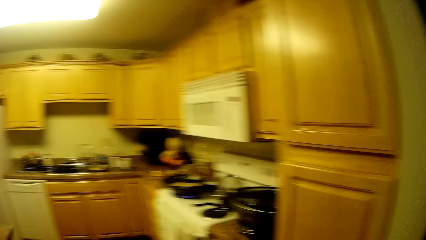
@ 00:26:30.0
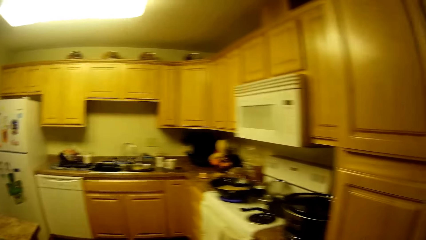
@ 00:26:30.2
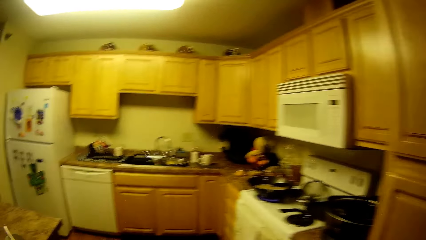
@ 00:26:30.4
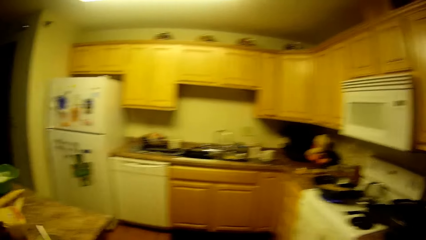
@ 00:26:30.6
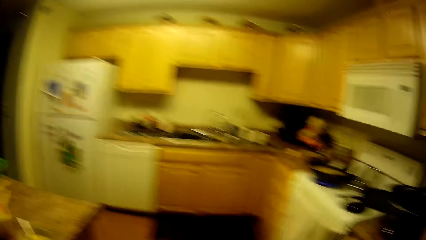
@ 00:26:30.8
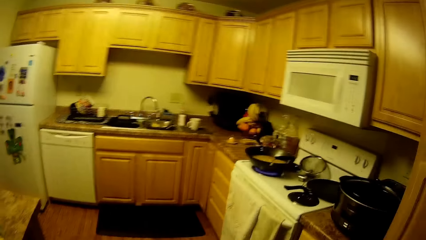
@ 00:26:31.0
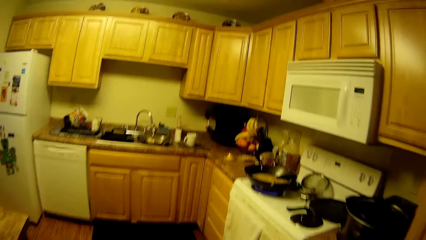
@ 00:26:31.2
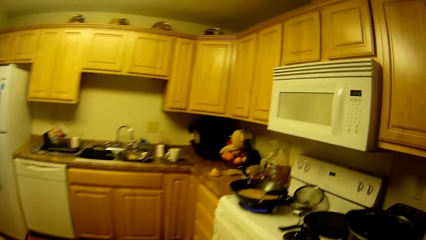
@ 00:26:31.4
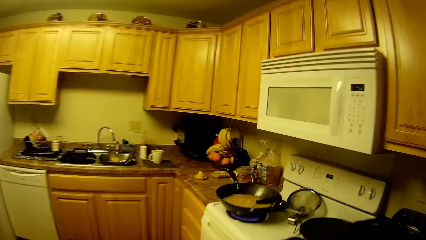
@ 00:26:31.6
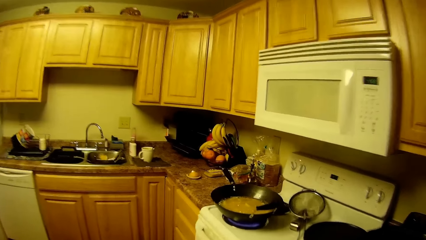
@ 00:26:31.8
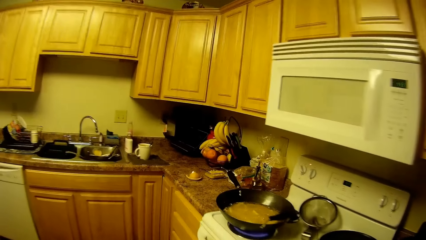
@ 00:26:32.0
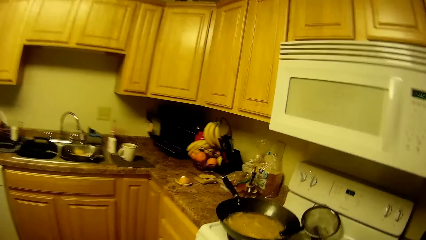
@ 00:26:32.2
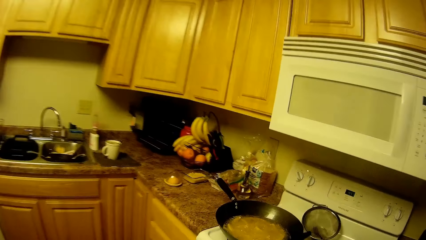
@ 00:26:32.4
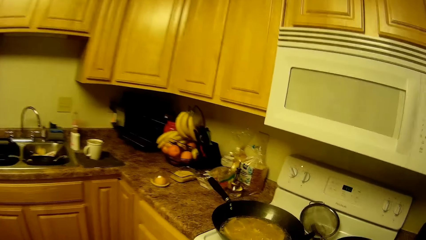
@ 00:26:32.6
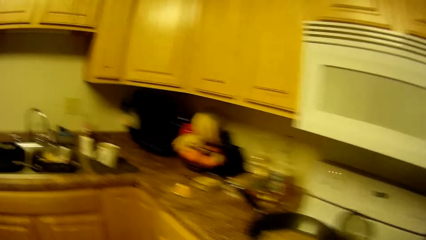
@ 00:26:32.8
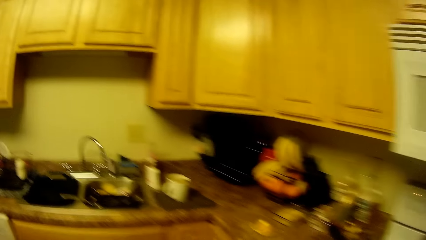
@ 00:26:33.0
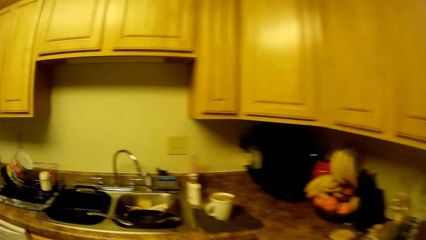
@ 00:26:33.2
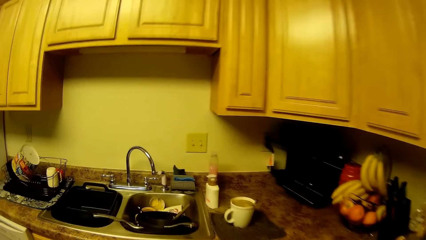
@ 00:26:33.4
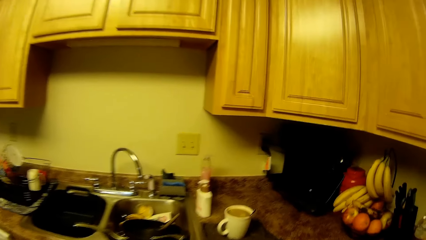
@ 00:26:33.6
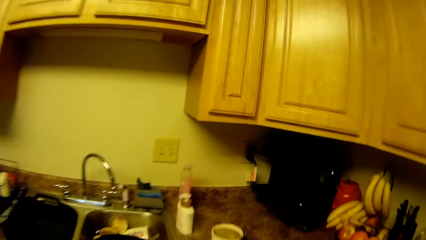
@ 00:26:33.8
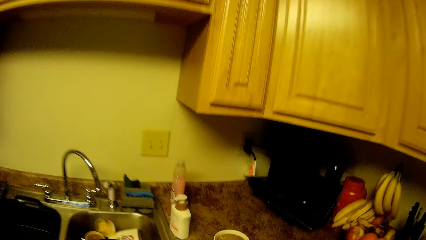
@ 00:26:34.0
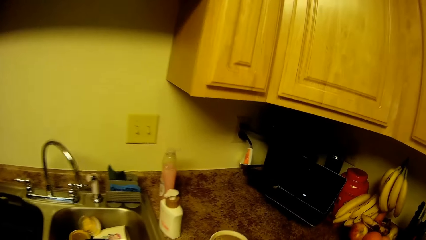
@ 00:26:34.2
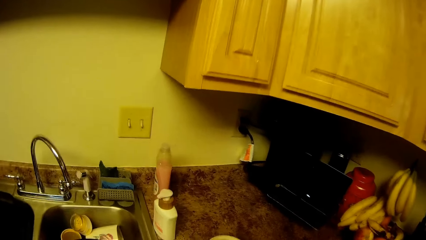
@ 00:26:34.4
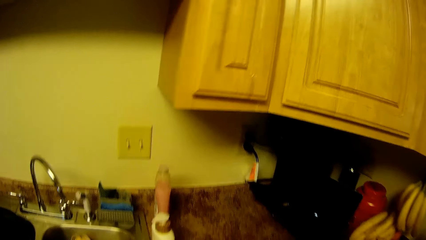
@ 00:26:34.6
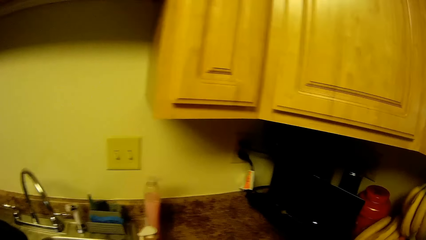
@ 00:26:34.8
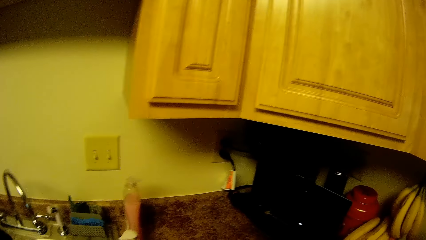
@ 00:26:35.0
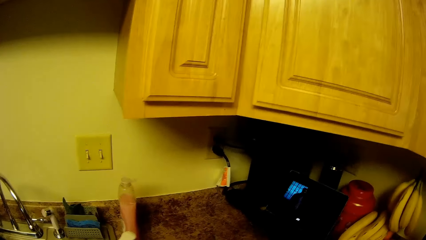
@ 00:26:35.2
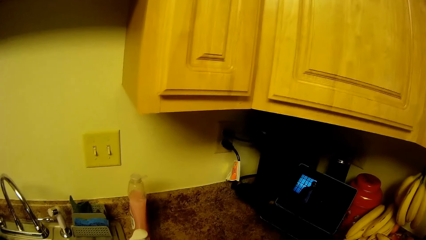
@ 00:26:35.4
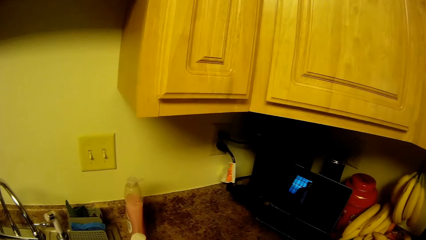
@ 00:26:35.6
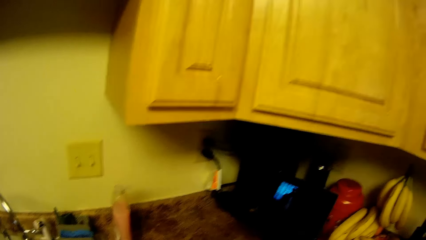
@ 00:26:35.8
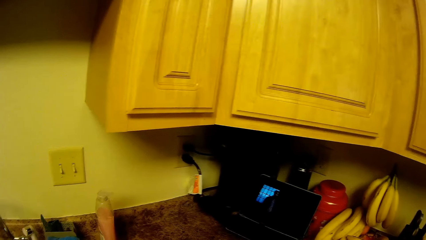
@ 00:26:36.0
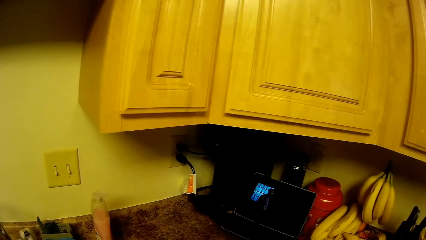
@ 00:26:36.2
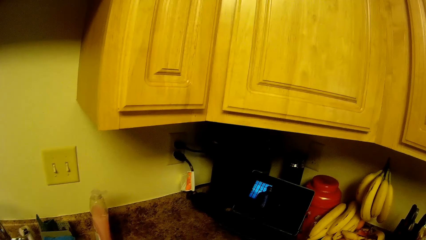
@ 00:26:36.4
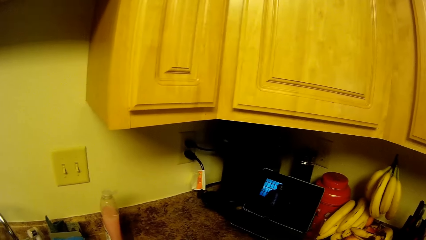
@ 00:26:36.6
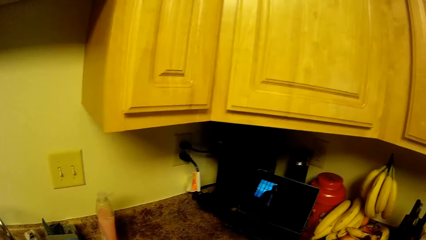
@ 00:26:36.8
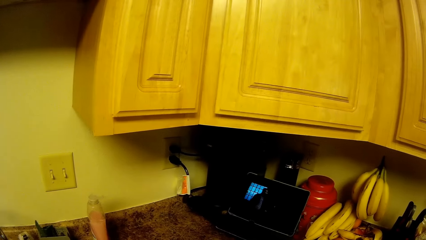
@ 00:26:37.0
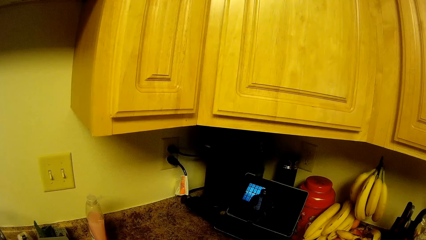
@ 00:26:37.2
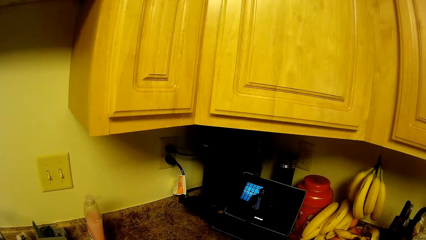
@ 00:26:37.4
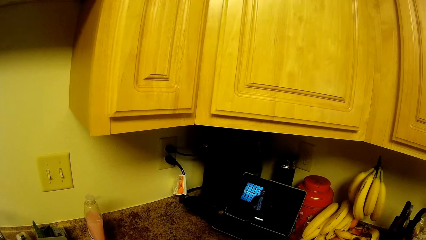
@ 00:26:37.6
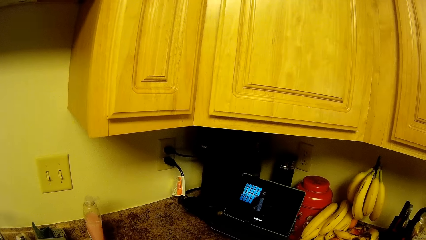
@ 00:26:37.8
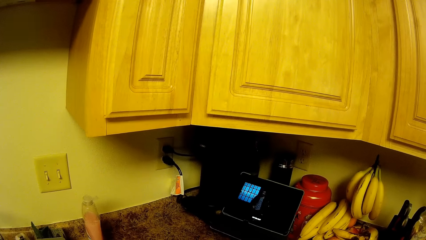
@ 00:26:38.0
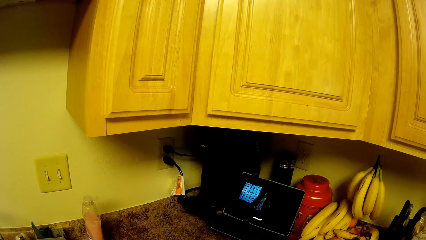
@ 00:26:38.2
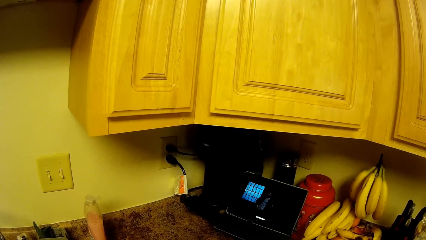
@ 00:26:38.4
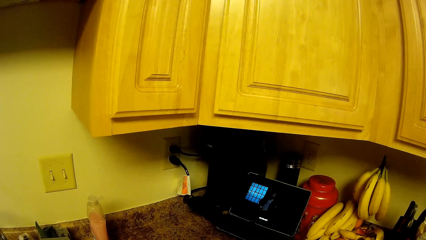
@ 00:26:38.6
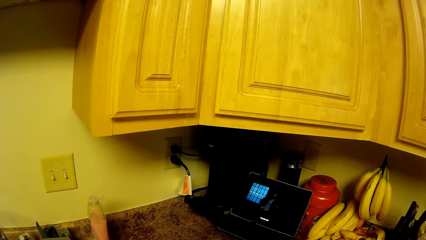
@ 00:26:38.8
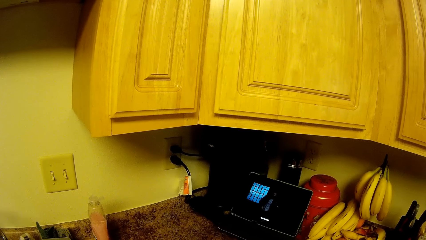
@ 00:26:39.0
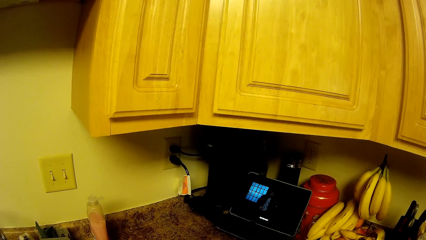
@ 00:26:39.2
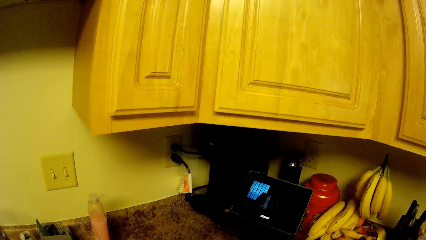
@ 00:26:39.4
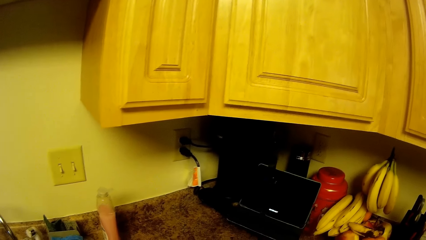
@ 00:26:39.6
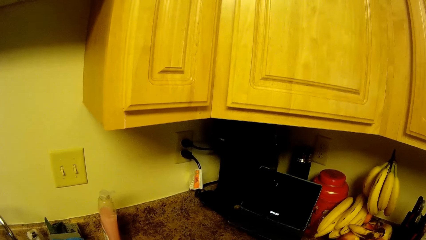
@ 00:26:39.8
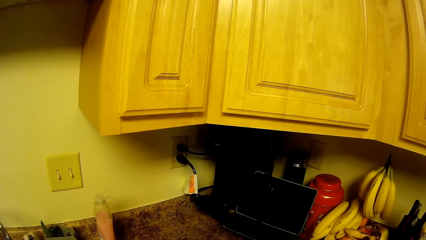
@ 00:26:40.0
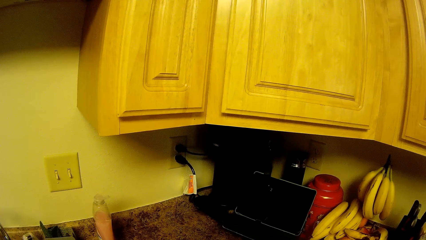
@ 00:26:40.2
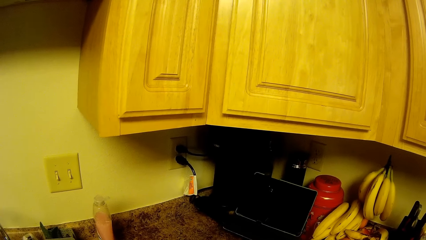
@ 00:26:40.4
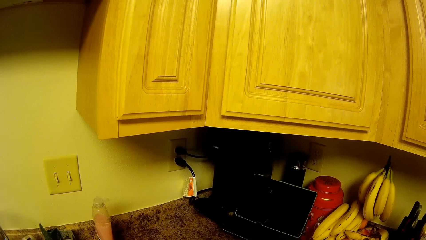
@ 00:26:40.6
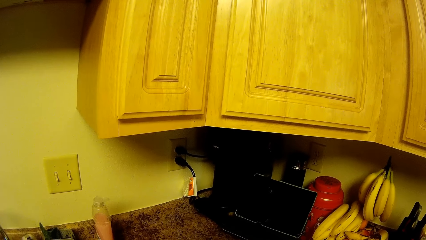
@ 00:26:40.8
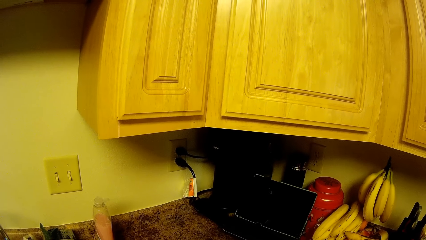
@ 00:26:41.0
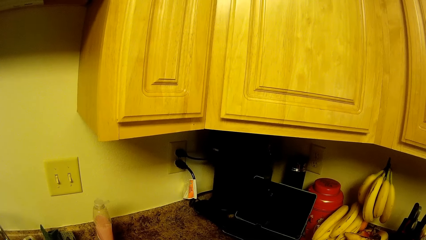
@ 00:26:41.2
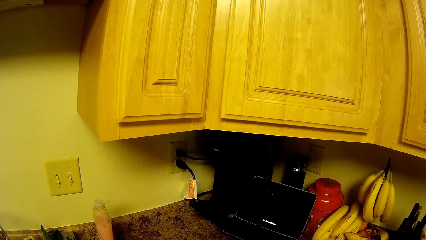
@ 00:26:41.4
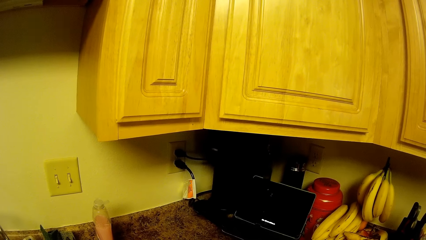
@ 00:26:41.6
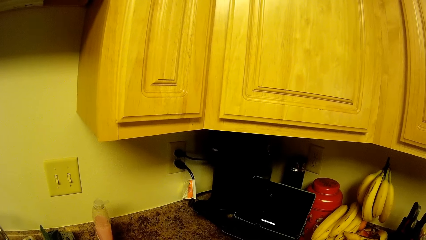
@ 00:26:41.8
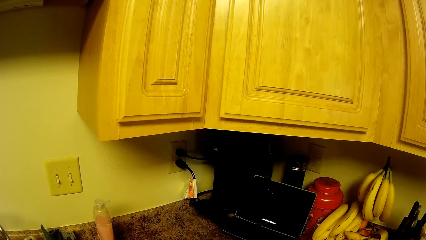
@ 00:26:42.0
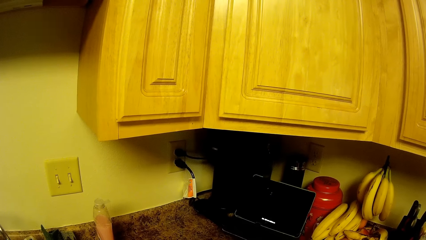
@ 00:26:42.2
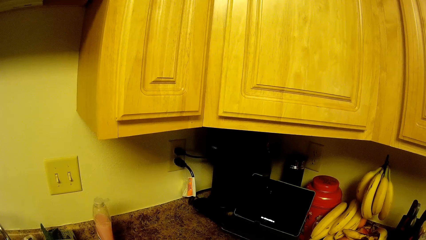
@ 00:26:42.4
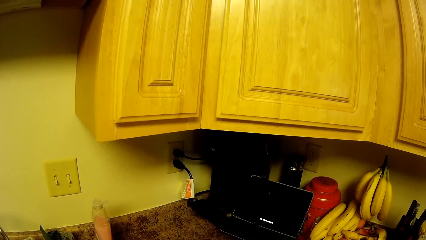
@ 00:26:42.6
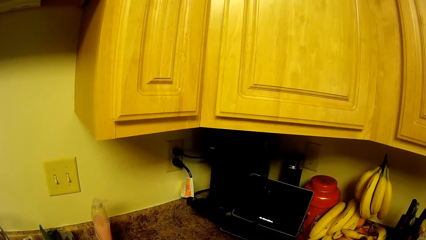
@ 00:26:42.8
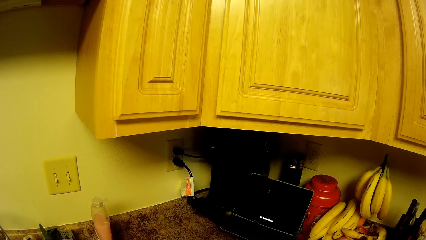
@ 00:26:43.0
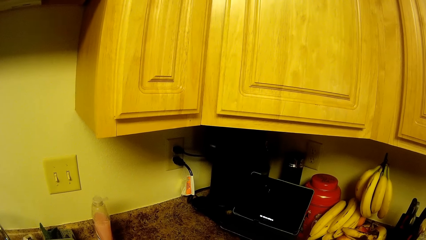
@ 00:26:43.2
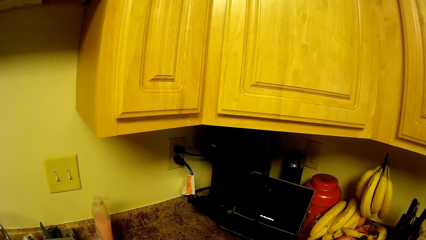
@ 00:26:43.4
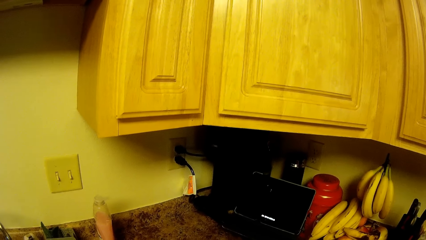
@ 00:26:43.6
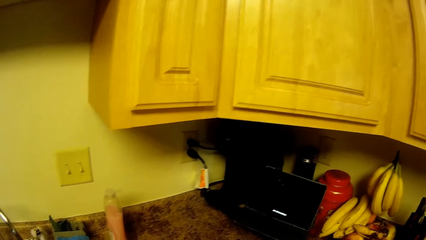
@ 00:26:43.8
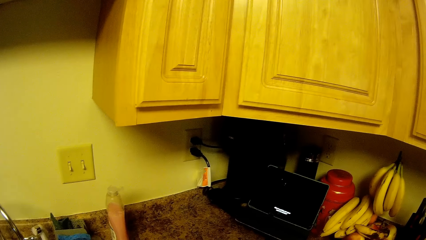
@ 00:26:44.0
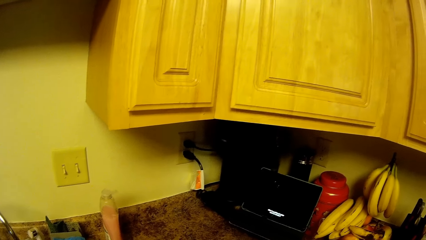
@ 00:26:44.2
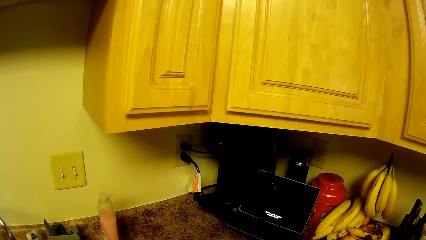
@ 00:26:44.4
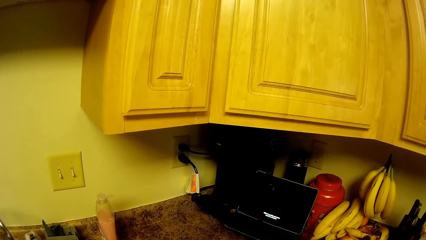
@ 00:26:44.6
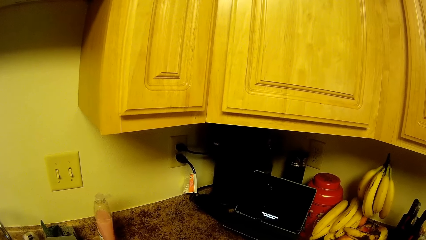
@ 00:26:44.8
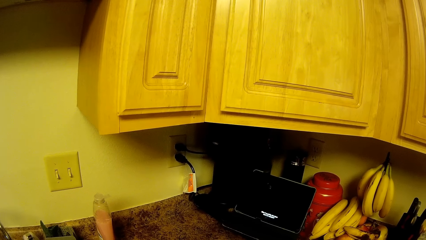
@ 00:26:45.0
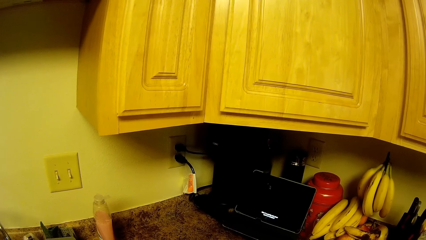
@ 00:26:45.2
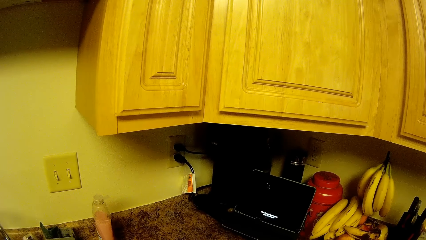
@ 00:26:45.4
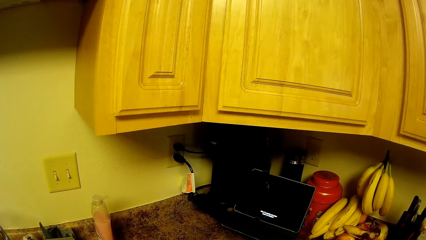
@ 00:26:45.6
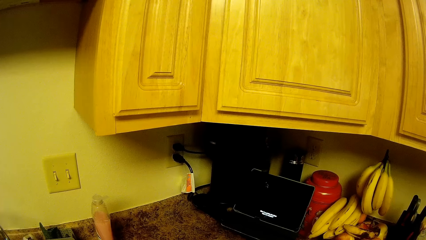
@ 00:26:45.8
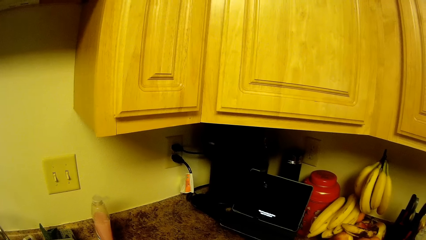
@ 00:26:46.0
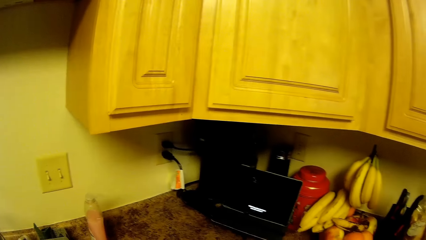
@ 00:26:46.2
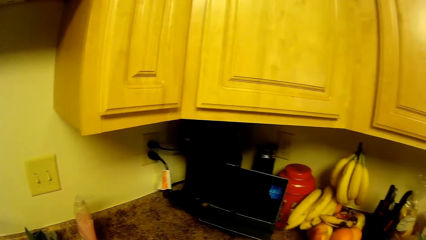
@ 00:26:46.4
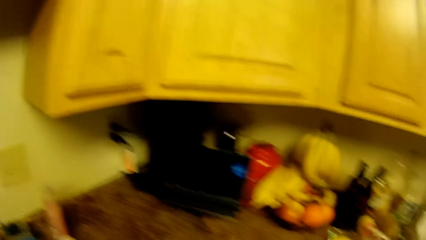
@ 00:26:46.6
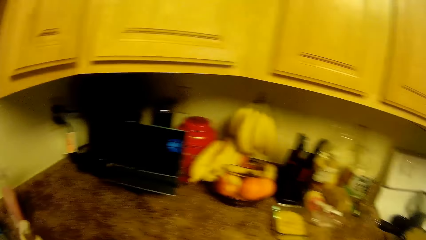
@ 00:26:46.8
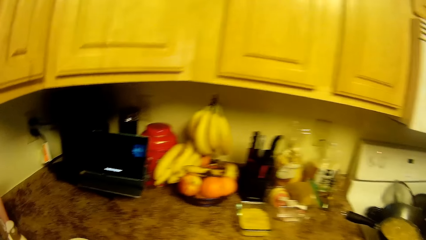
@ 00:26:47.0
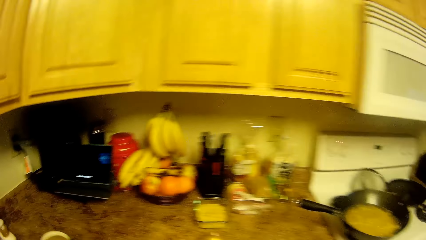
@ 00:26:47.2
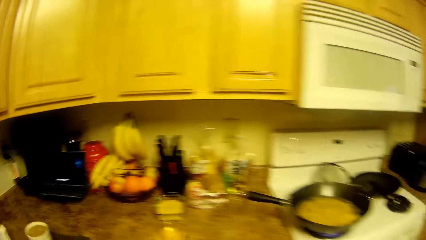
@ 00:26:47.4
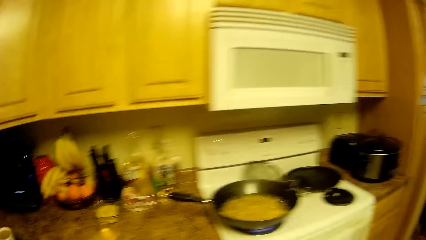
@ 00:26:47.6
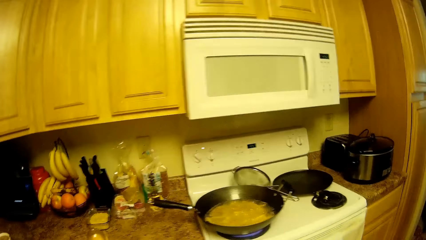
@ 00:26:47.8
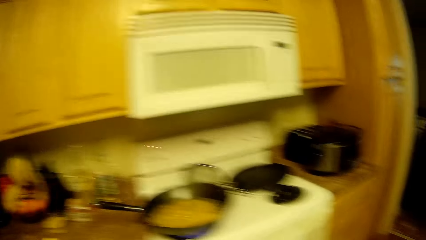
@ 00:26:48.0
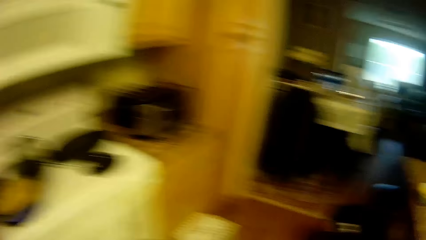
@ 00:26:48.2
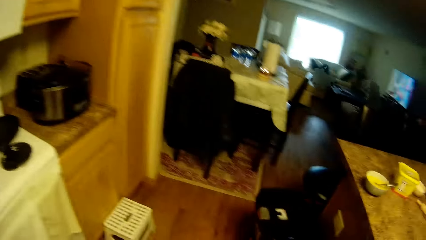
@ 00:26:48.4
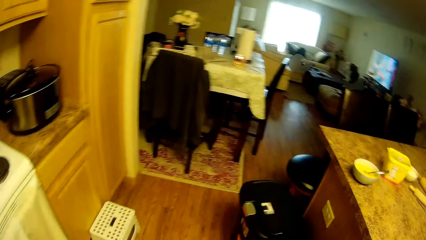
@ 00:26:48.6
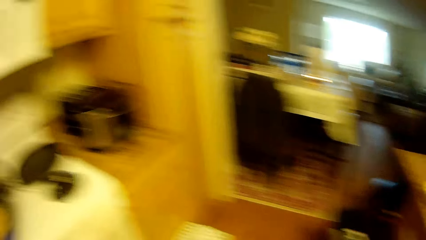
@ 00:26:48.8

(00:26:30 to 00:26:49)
The camera wearer walks into the kitchen.
